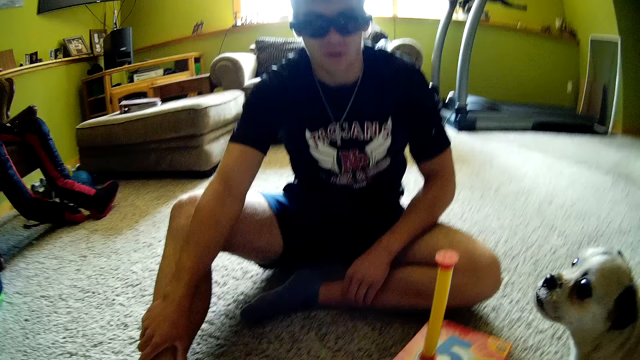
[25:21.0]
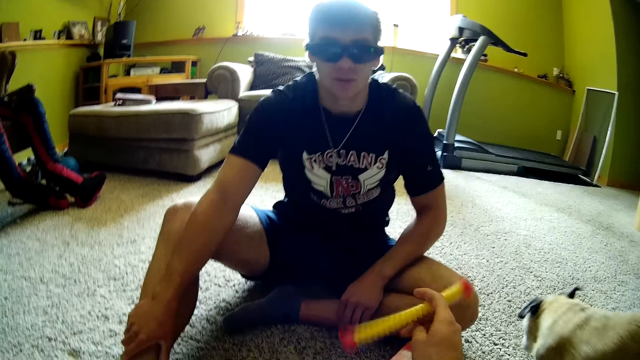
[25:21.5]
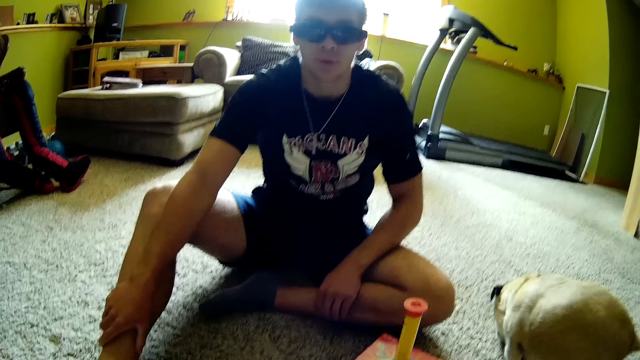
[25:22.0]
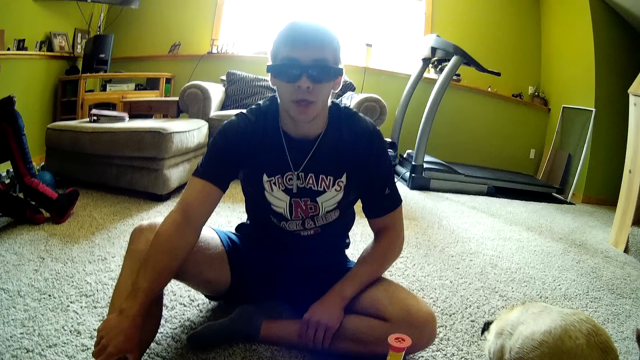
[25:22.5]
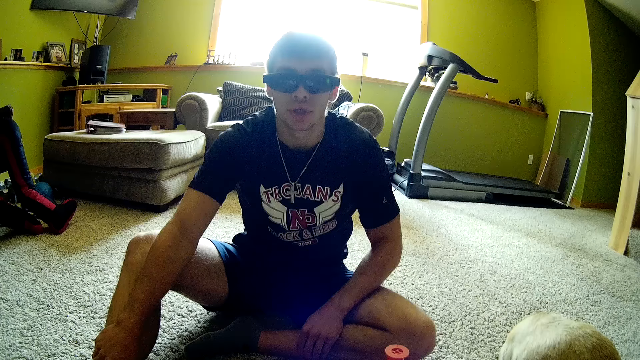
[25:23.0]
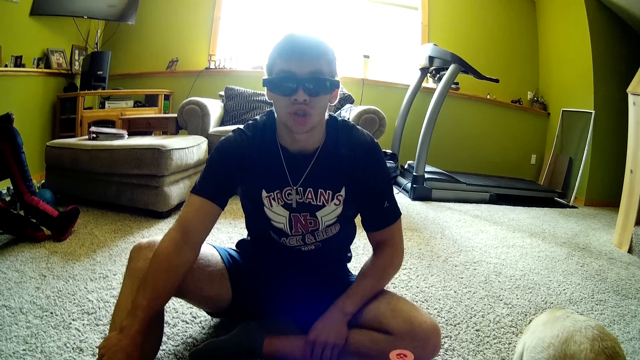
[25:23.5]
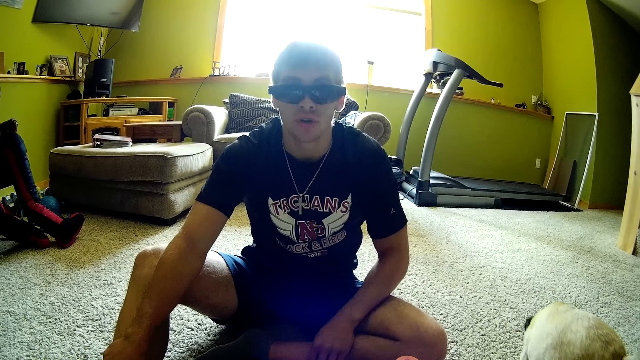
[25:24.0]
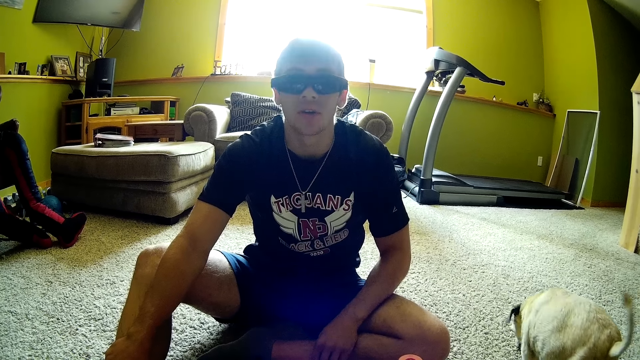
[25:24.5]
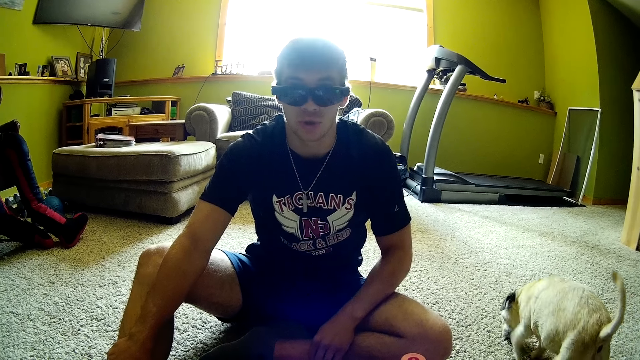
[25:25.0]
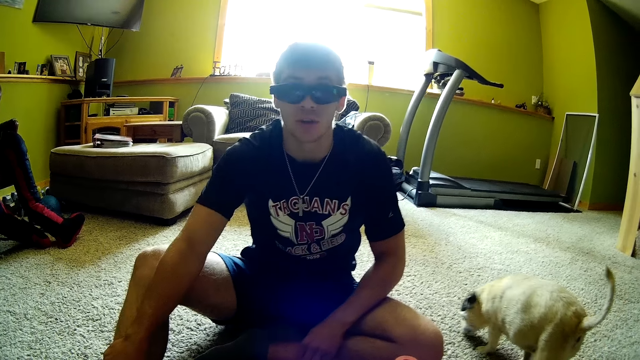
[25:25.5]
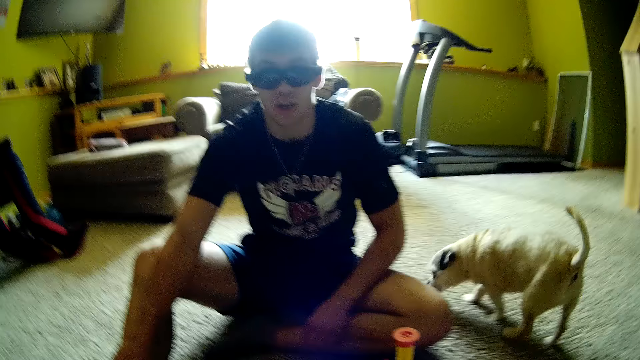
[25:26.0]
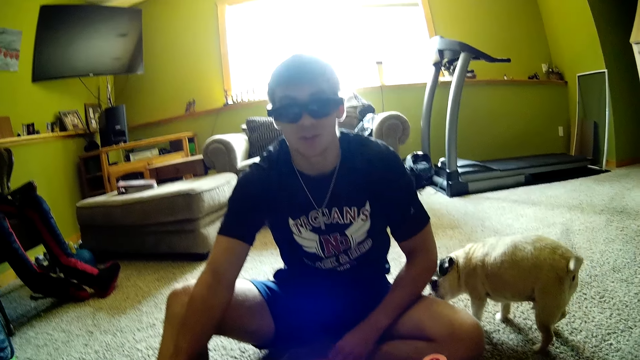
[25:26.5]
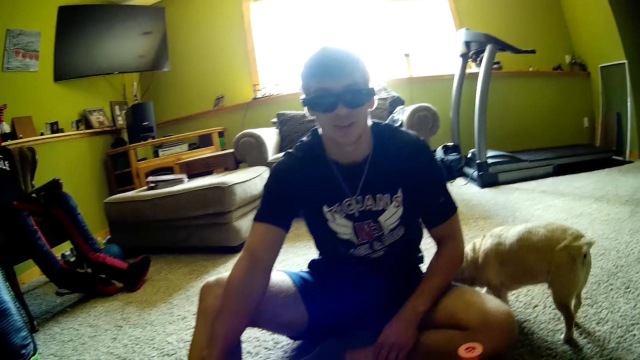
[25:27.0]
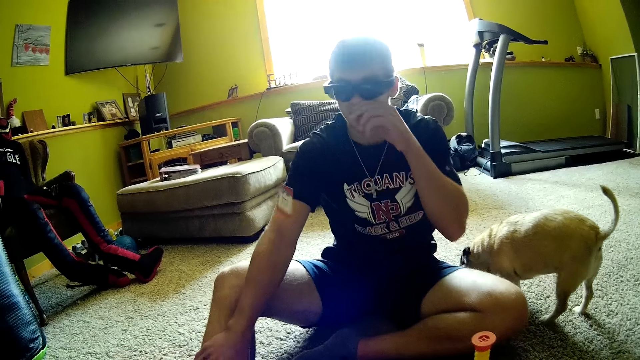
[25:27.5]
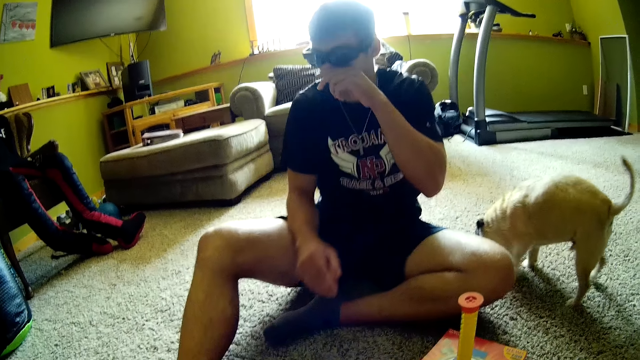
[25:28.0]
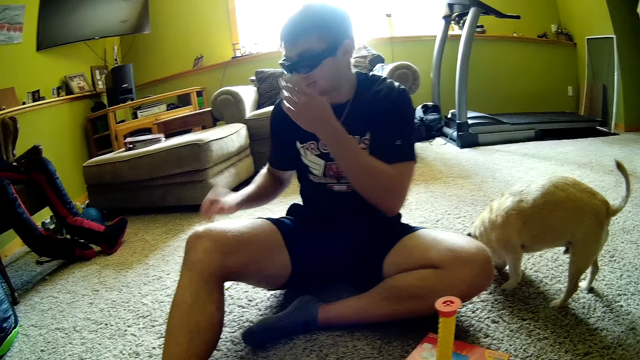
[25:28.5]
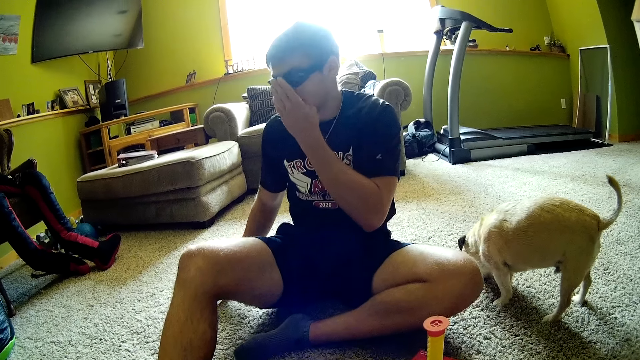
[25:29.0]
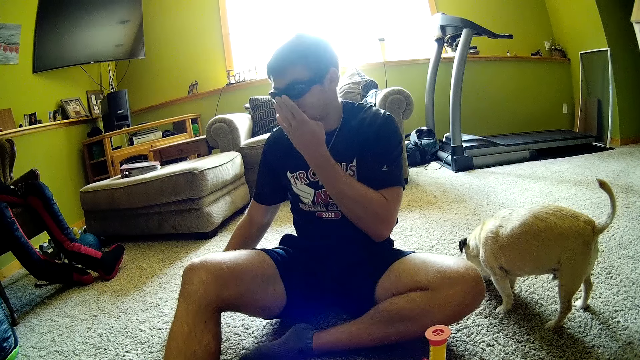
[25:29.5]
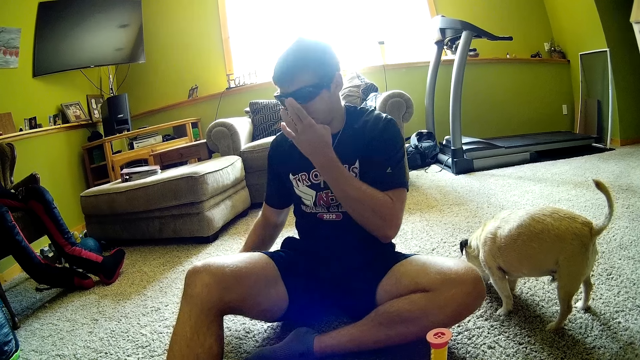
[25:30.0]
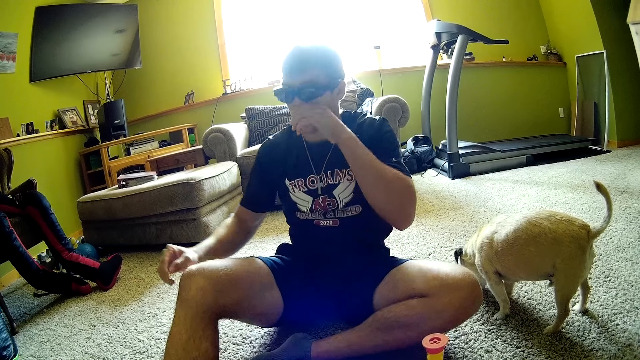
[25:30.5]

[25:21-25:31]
The camera wearer starts the timer. They turn the cylinder on the box. A man converses with the camera wearer. The camera wearer interacts with the man. They converse with the man. The man wipes his nose. The camera wearer throws the card on the floor. The man moves his hand backwards, fixes his eyeglasses, drags his hand on the carpet, and moves the card on the floor.

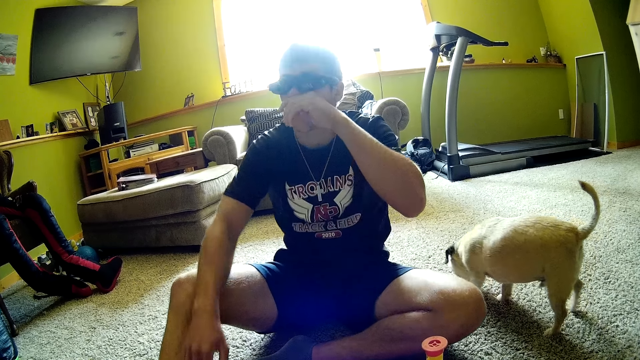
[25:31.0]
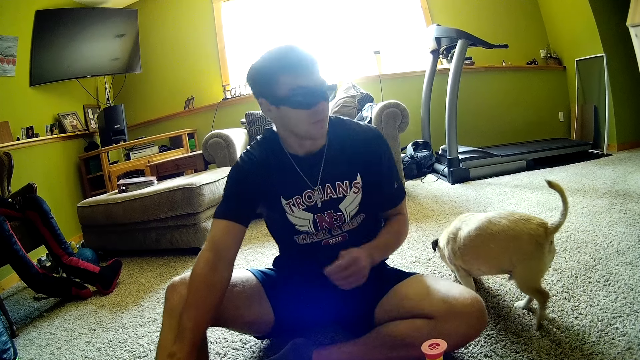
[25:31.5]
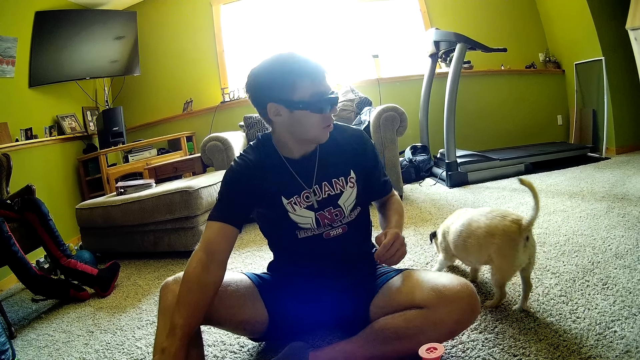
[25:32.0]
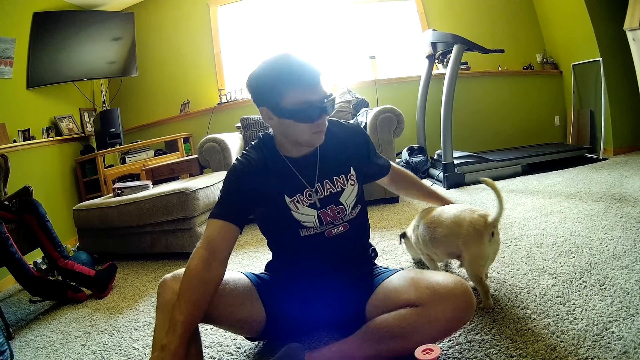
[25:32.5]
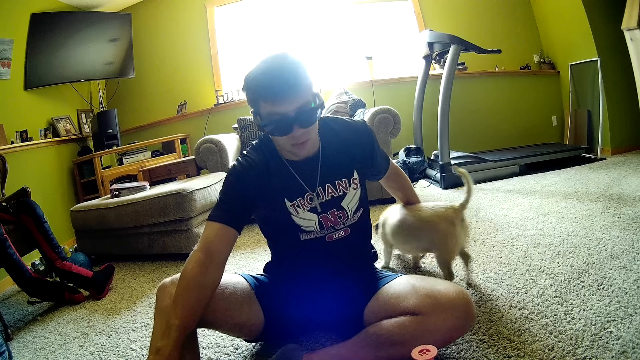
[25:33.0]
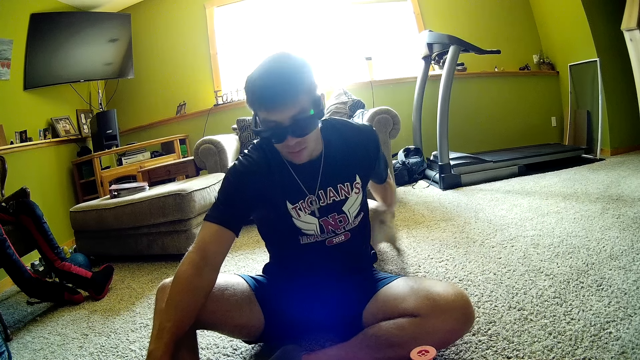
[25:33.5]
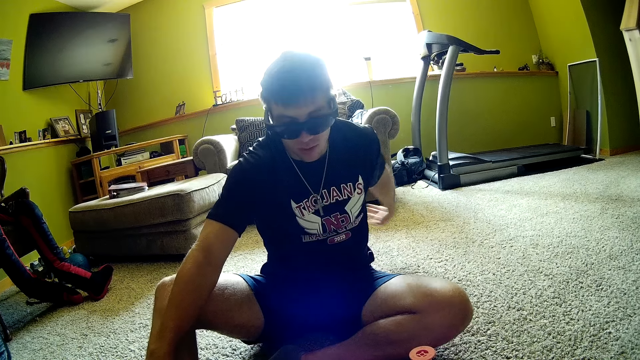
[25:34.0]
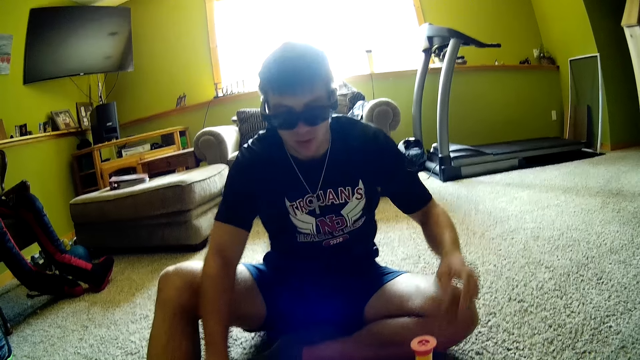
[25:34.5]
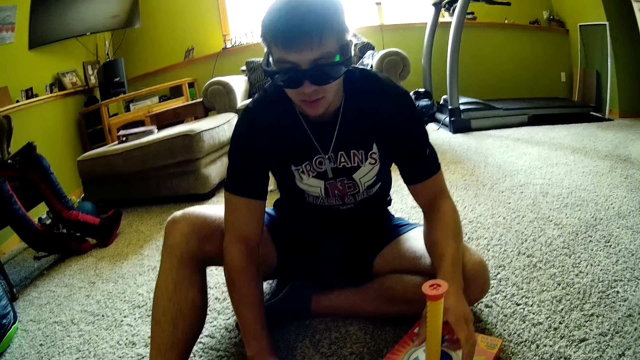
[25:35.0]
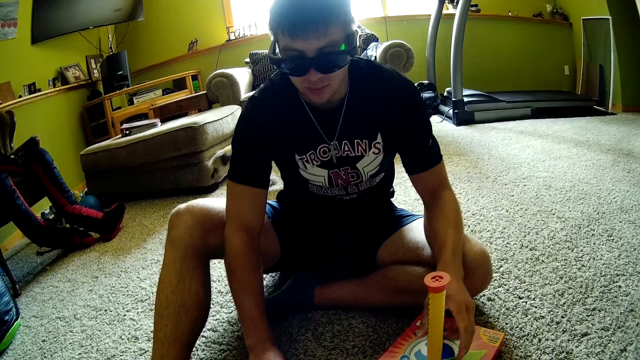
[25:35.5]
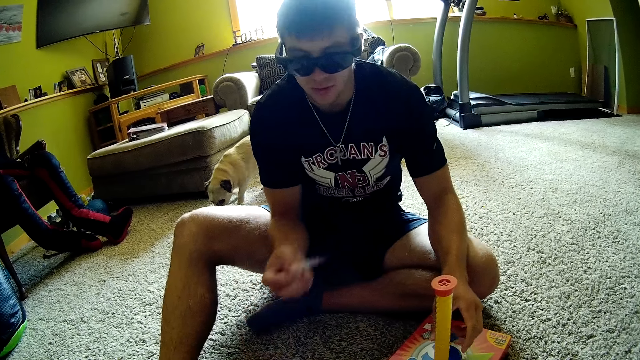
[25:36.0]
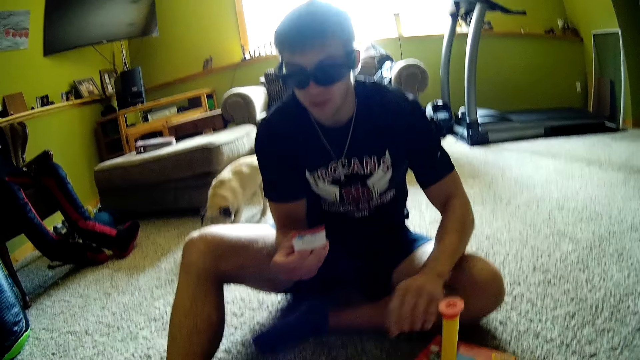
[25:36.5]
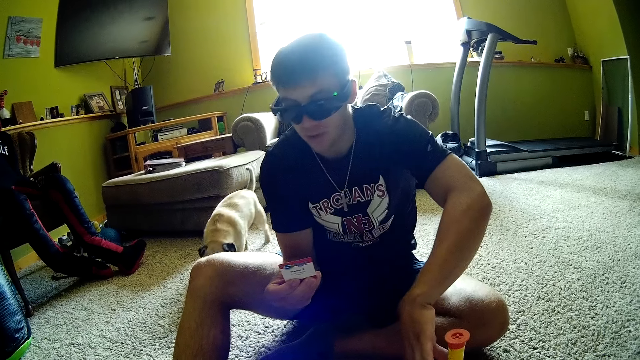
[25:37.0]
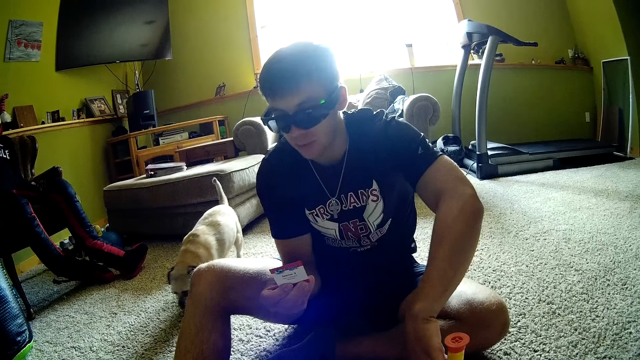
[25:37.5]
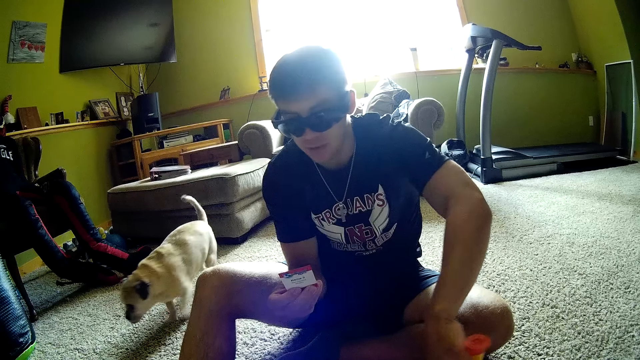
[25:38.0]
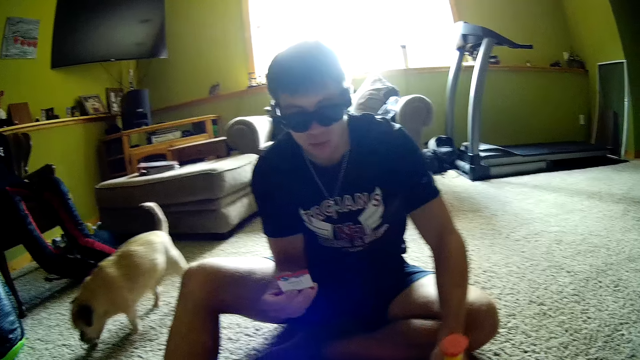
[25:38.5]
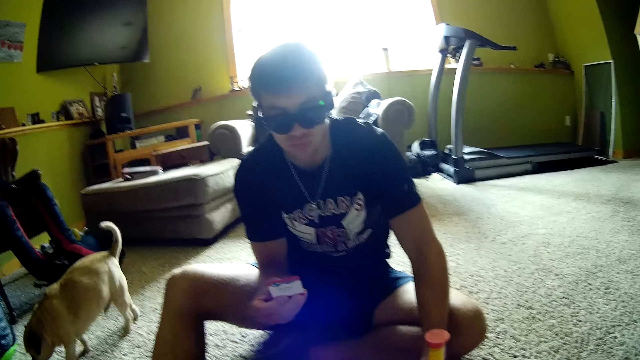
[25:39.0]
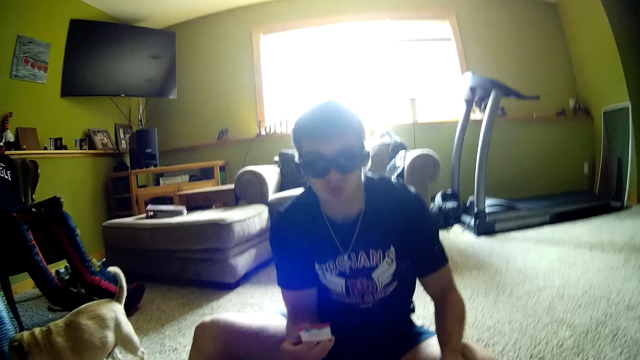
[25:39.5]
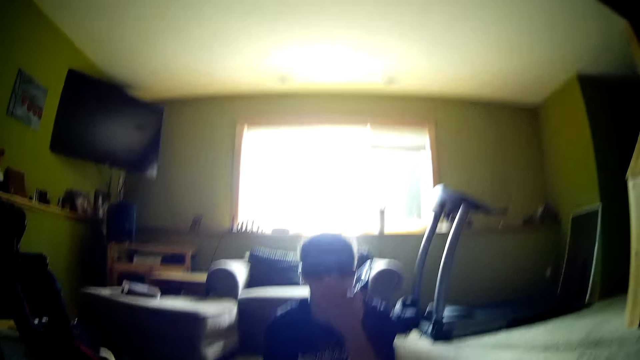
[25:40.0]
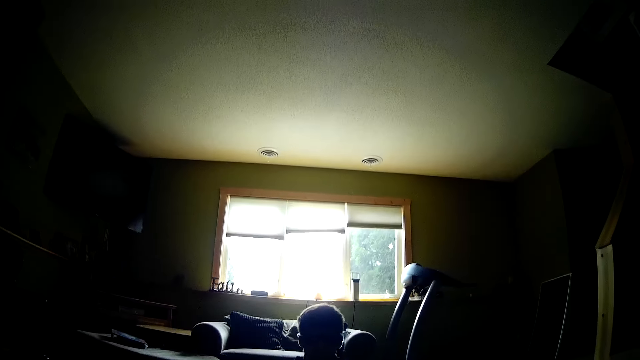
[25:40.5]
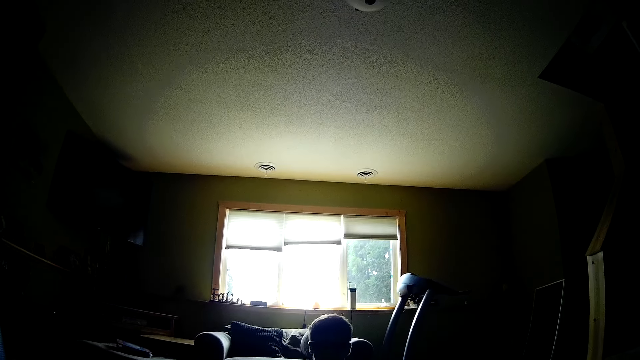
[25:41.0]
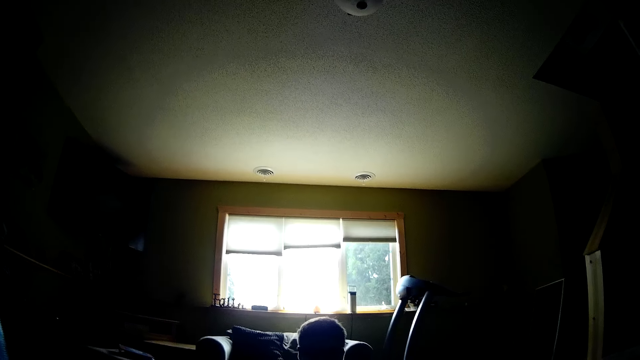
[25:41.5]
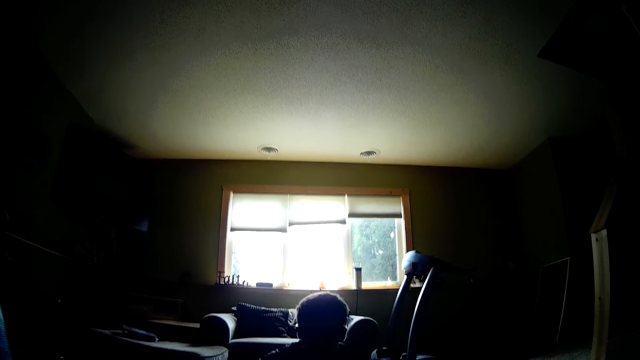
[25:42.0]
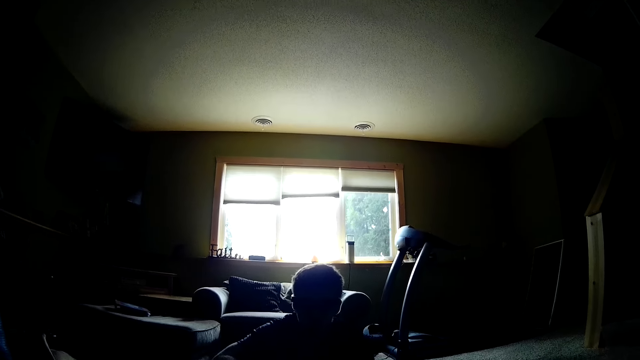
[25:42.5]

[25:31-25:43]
A man wipes his nose, touches his leg, turns around, talks to a pet, holds the pet, and touches the dog. The camera wearer interacts with the man. The man picks up a card from the carpet, lifts the card upwards, reads the card, and starts the timer. The camera wearer converses with the man, interacts with the man, and looks around. The man fixes his eyeglasses.
